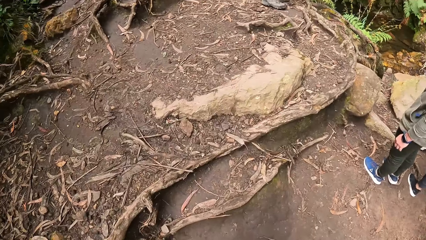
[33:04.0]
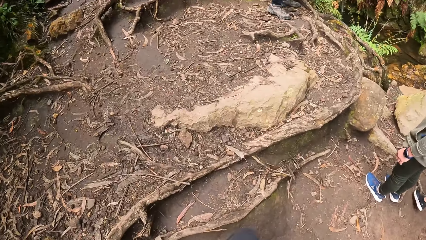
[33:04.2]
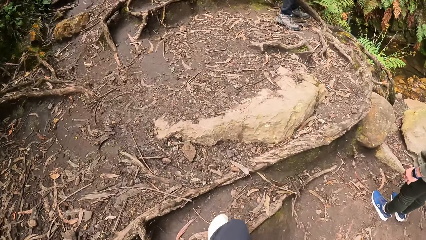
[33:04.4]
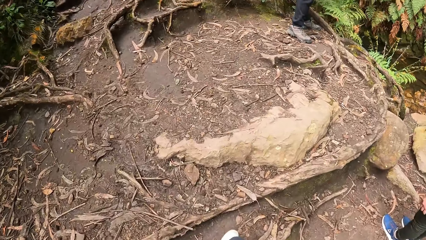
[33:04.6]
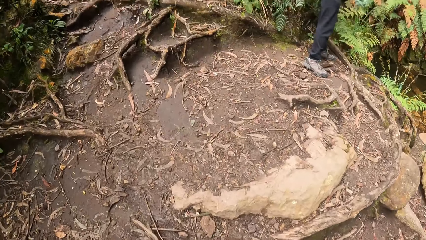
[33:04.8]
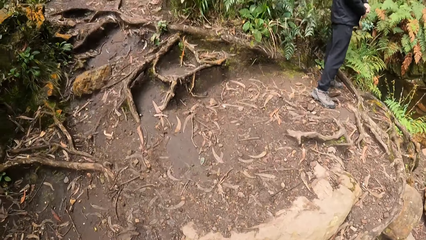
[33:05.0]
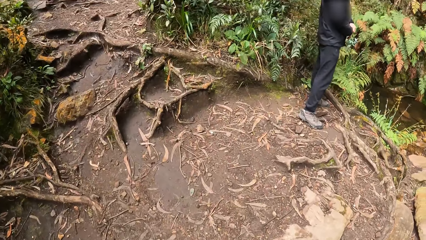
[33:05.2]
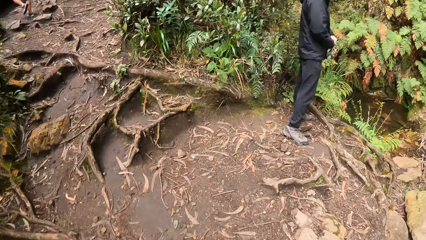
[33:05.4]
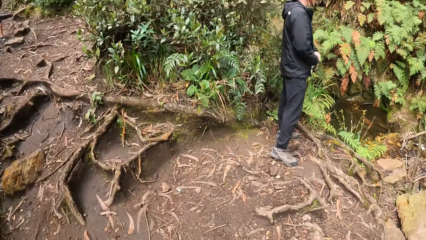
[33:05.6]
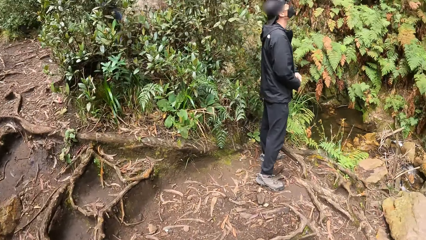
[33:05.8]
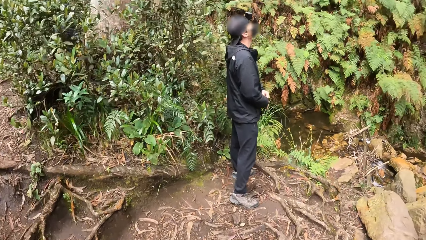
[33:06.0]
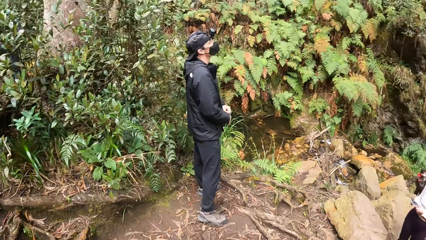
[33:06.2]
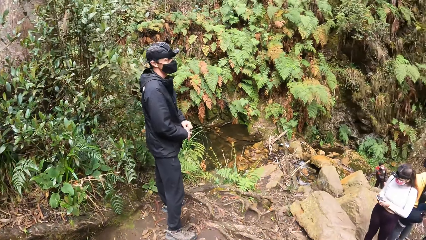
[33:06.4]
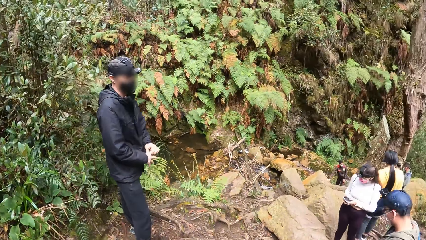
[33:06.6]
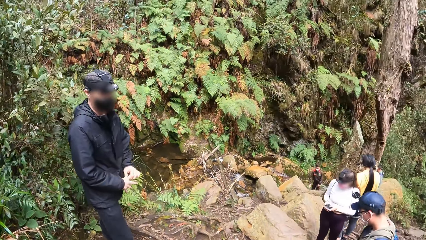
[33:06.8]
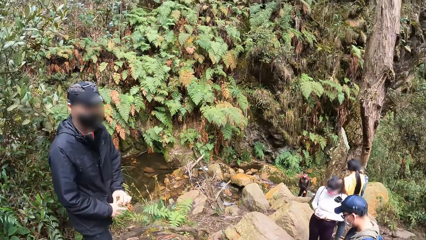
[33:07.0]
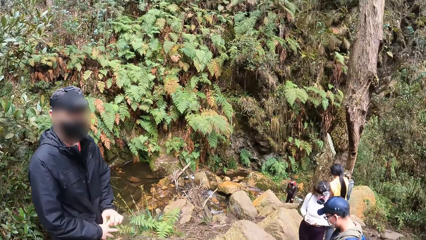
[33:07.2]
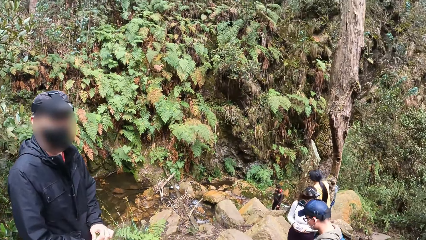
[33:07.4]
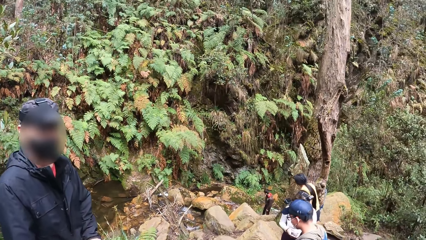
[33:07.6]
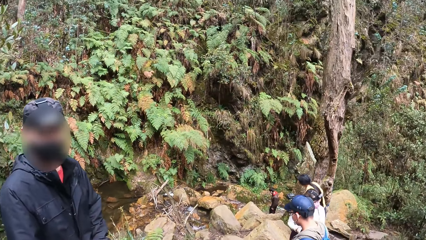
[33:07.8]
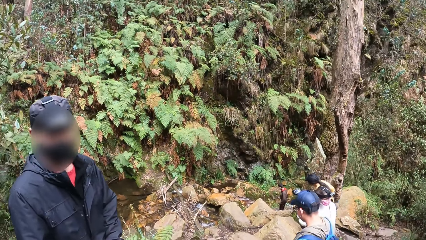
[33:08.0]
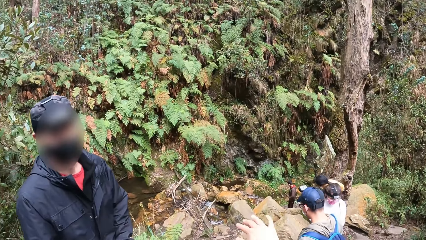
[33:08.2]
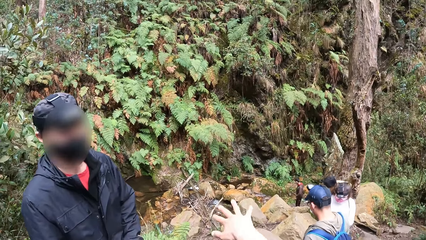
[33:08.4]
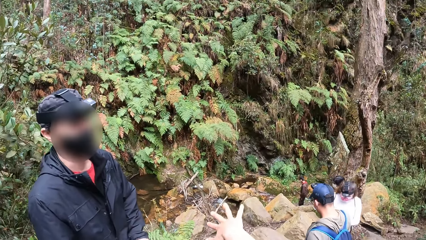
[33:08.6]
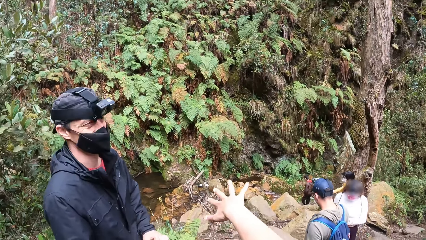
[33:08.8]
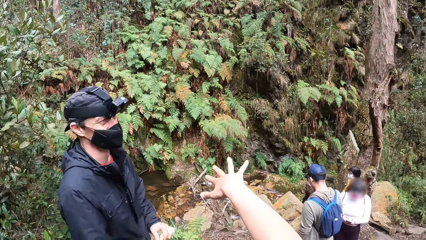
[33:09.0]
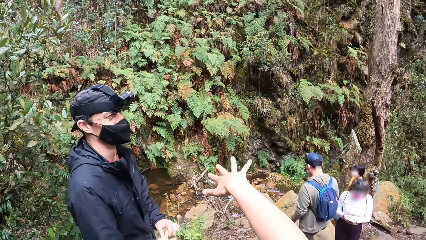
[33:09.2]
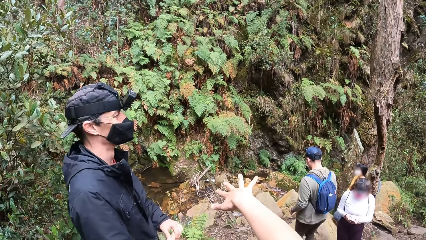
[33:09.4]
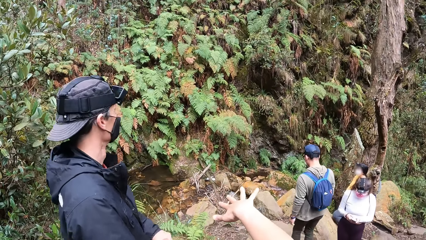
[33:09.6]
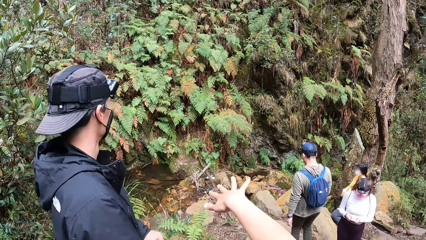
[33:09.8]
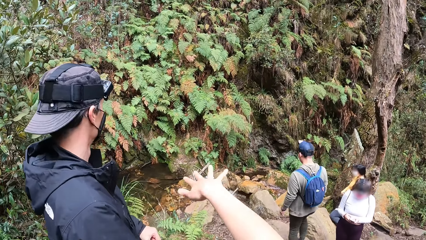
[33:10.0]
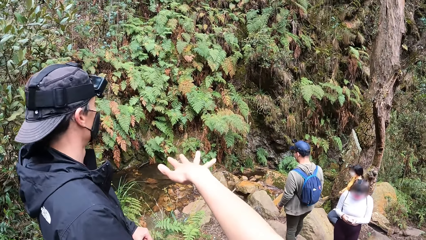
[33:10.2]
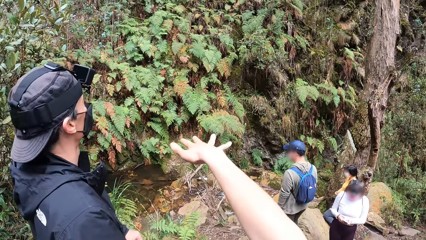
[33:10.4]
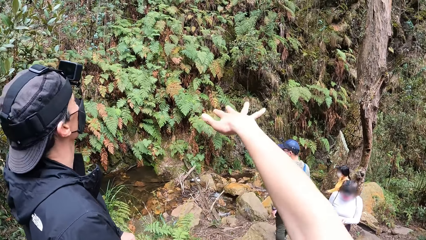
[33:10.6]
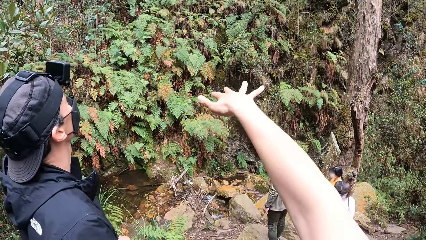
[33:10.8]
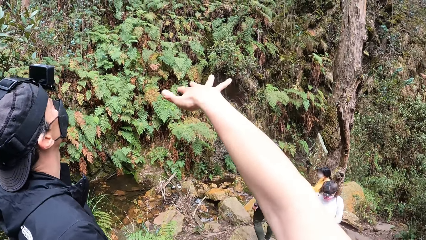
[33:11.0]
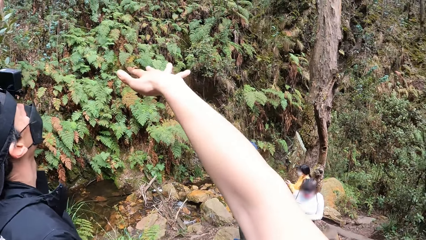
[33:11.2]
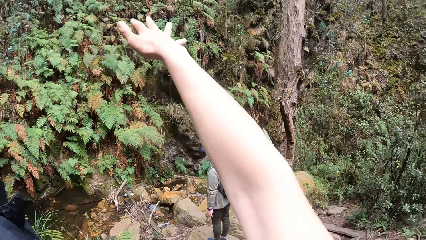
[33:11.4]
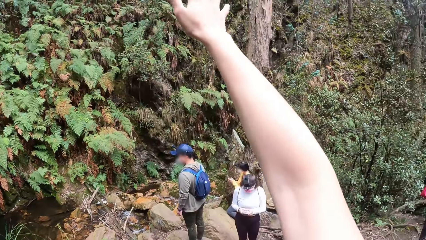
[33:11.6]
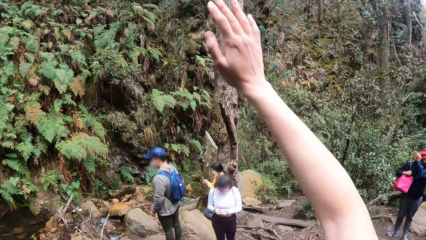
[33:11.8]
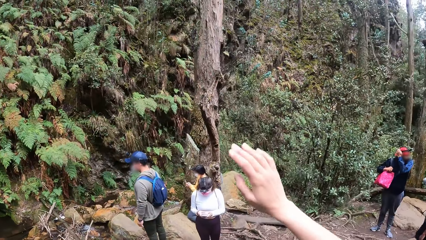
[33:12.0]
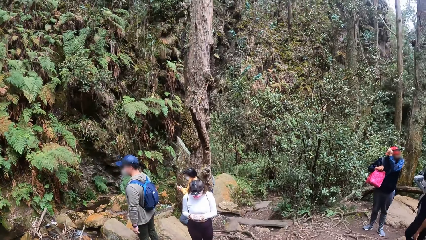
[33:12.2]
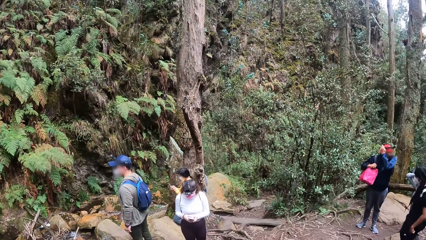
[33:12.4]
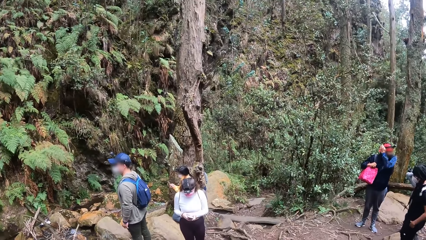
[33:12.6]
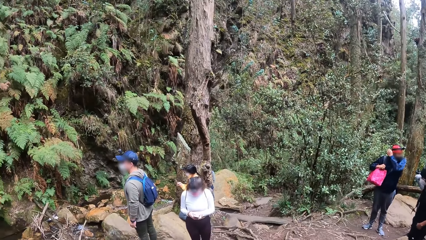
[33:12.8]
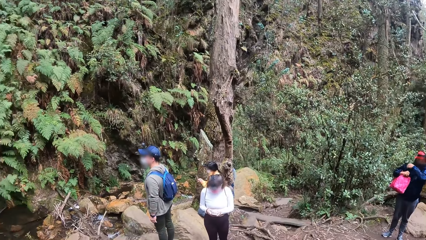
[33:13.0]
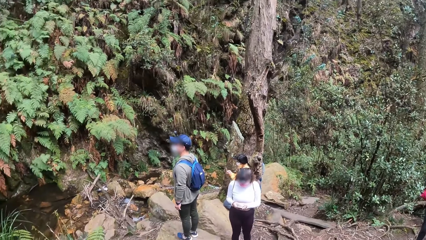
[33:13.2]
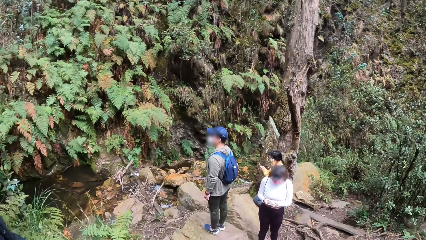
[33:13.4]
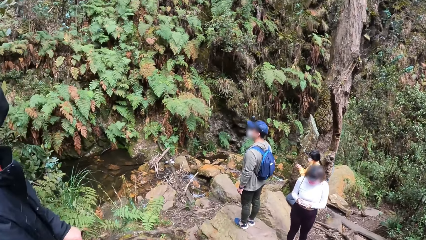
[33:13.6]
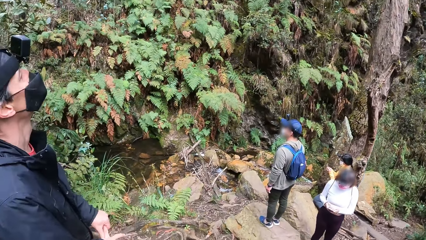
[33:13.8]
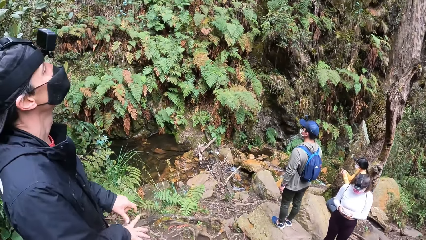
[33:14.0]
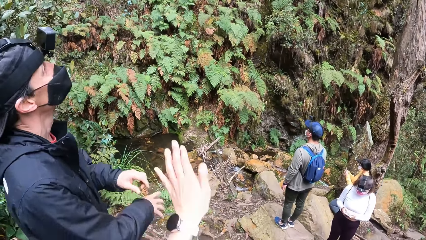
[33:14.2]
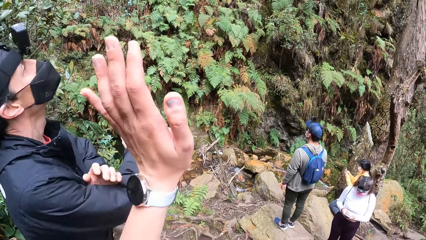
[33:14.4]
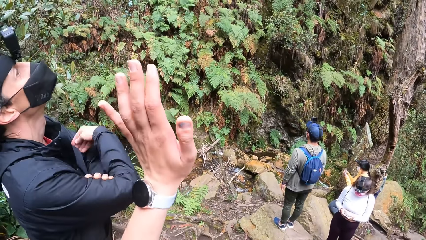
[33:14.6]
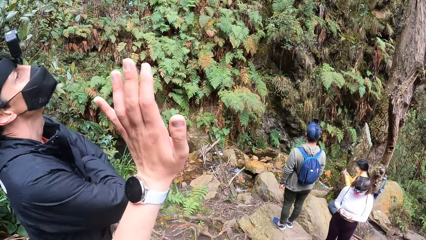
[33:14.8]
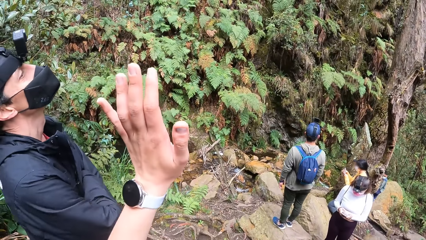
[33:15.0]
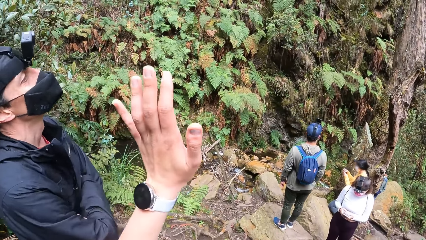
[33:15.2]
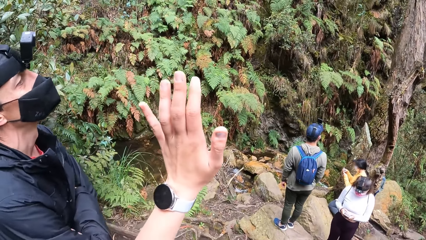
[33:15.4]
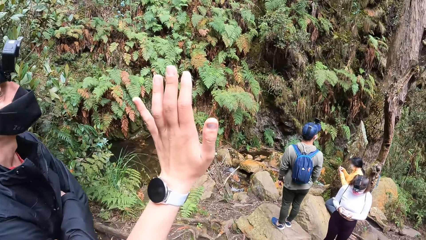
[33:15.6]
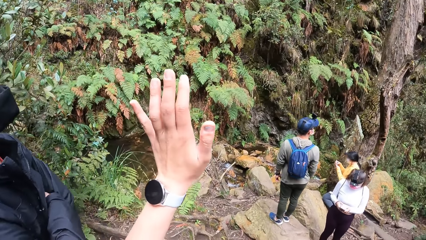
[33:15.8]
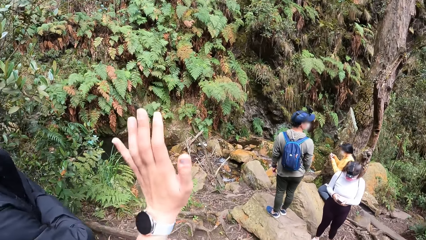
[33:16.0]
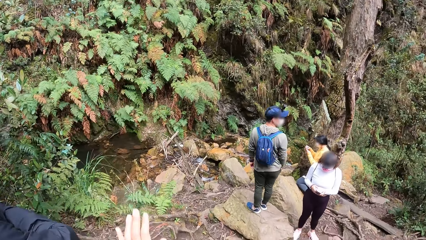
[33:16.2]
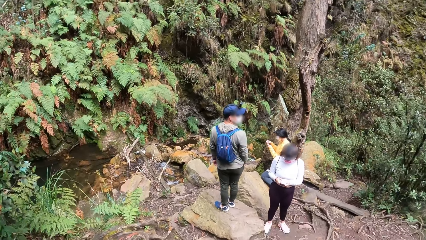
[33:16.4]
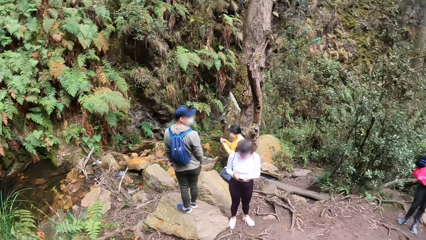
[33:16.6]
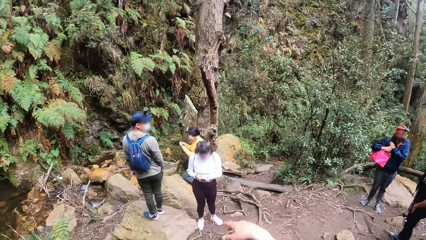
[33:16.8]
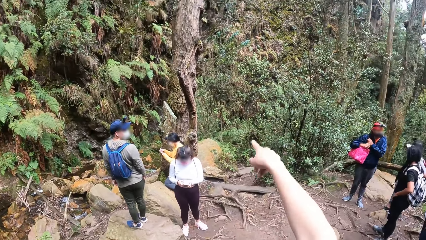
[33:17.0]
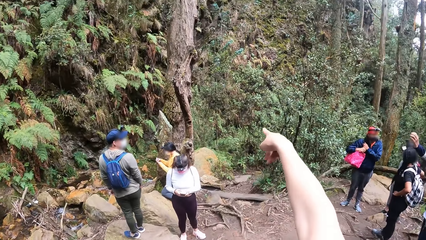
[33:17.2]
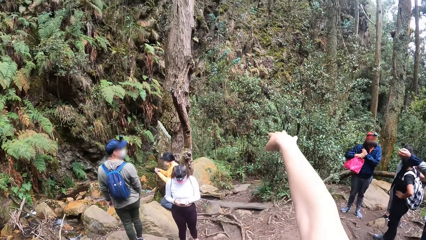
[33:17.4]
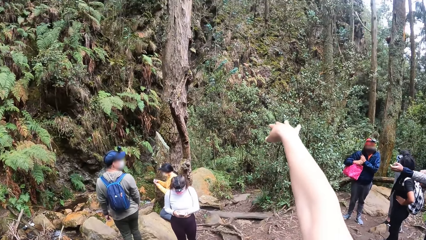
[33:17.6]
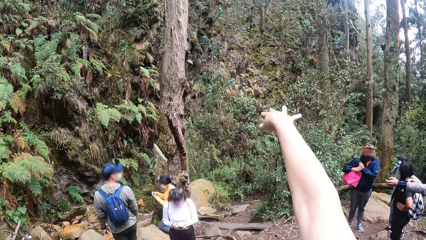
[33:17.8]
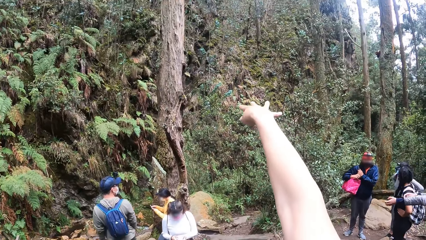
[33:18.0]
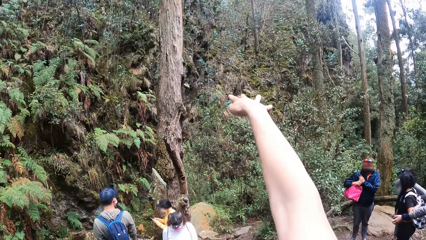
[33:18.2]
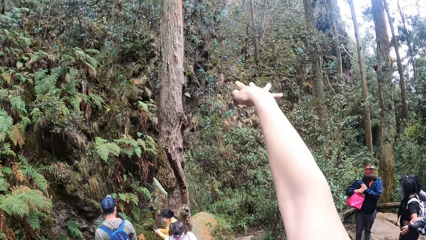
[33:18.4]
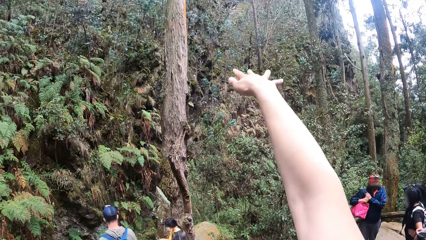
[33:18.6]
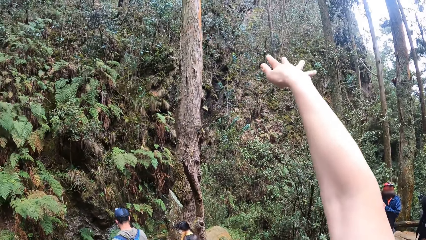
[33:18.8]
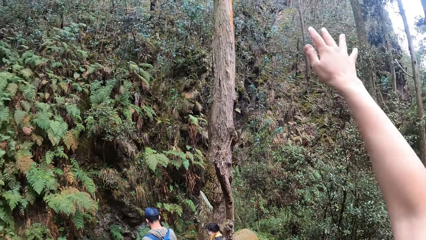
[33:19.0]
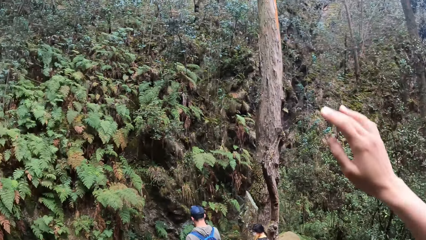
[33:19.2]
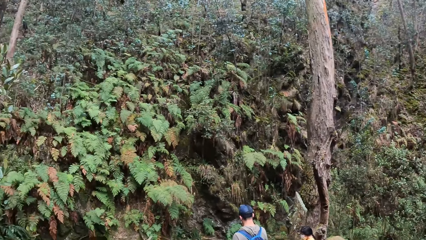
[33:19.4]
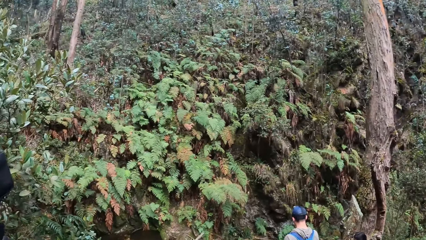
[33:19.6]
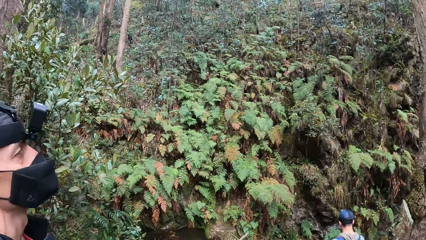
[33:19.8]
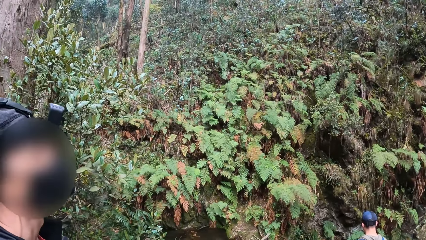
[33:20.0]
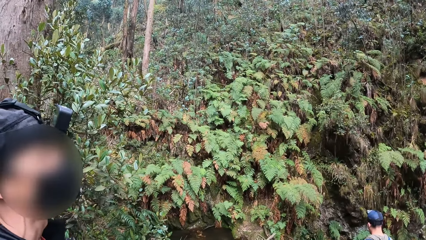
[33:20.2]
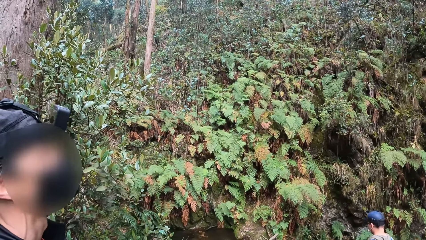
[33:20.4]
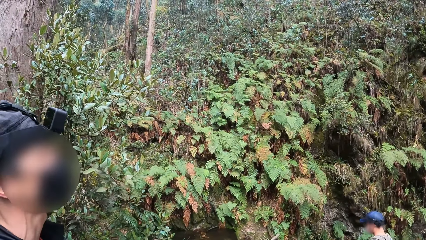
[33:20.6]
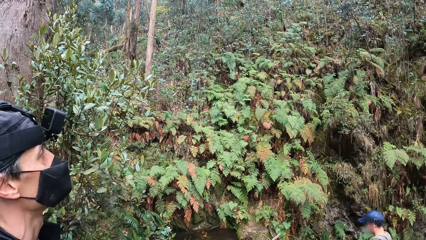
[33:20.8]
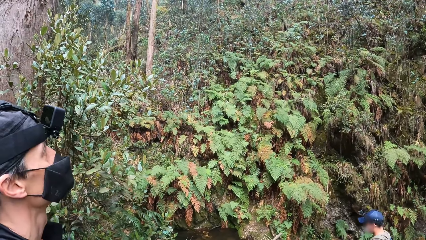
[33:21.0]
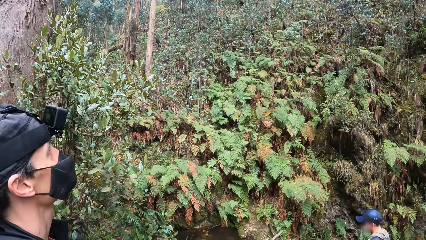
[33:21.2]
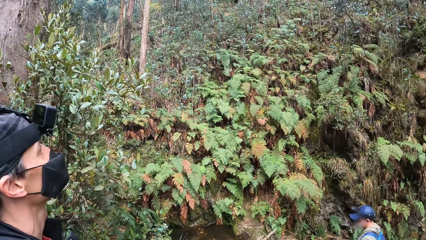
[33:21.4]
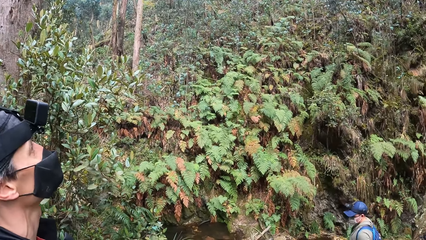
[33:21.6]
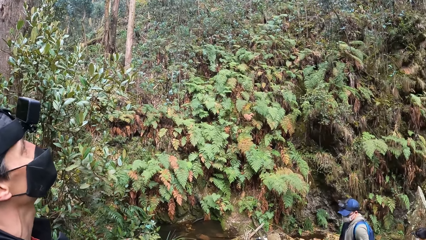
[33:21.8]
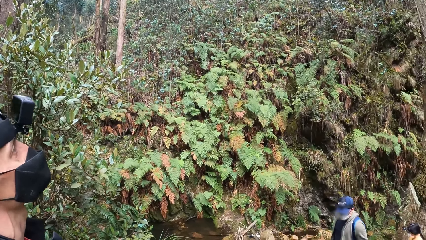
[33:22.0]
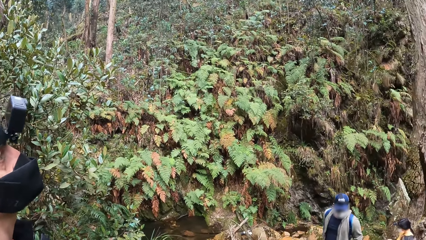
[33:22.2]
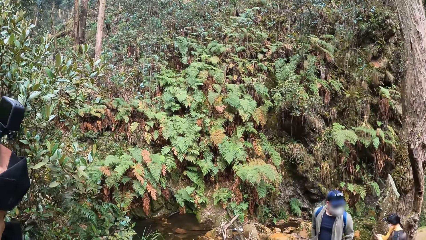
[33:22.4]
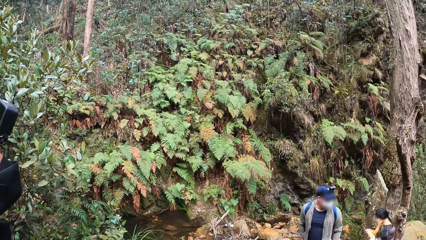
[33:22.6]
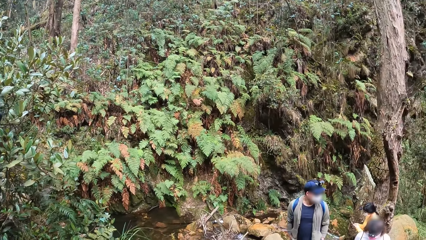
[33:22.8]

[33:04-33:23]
A woman operates a phone in her hands. The camera wearer makes a hand gesture with her right hand. She interacts with a man. Another woman holds up a phone with her hands. Another man adjusts a camera on his head with his left hand. The camera wearer makes a hand gesture with her left hand. She makes a hand gesture with her right hand. She lifts up her right hand.
